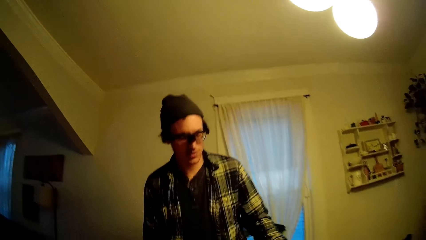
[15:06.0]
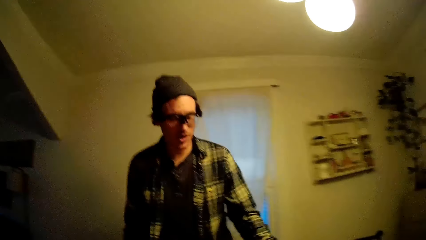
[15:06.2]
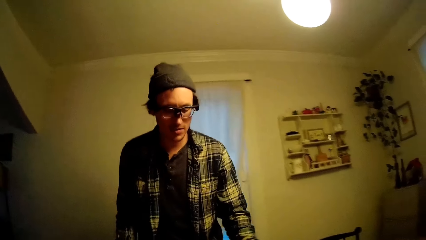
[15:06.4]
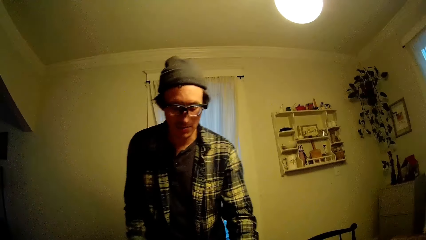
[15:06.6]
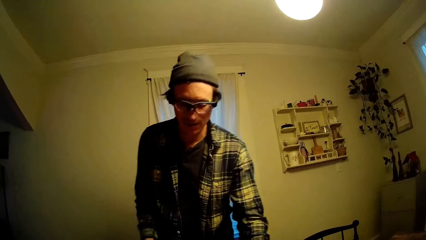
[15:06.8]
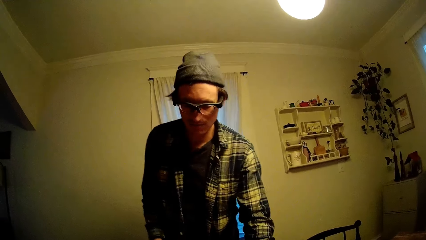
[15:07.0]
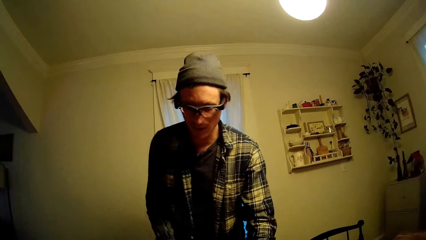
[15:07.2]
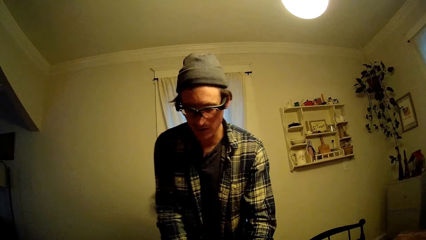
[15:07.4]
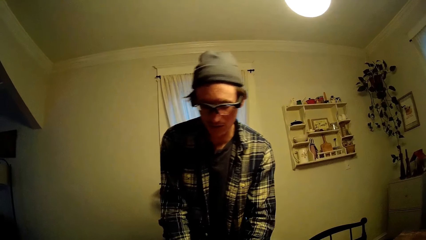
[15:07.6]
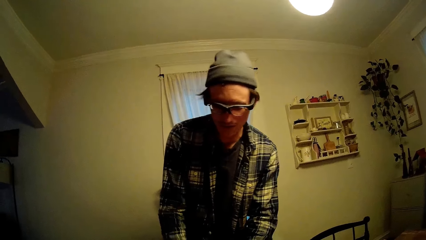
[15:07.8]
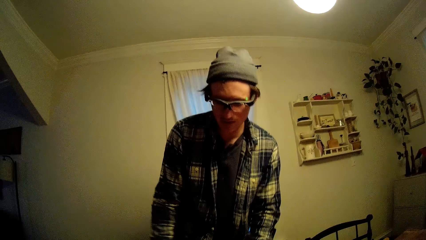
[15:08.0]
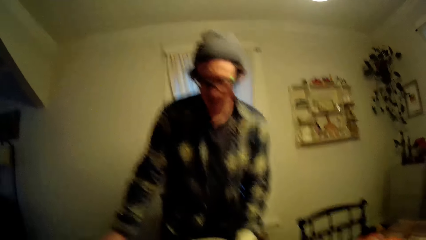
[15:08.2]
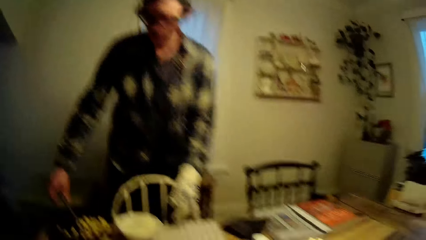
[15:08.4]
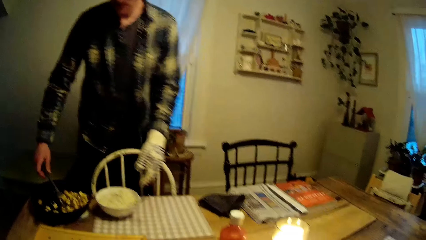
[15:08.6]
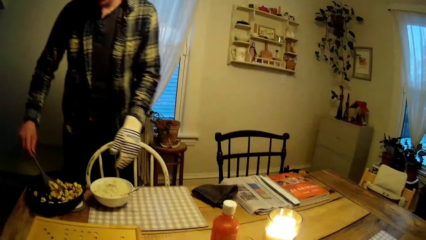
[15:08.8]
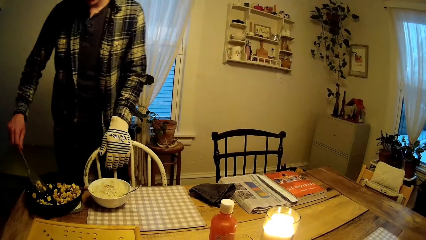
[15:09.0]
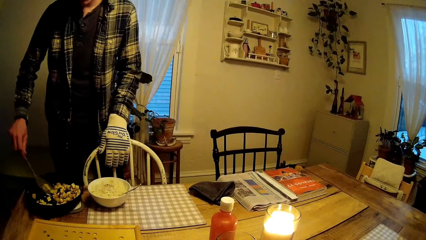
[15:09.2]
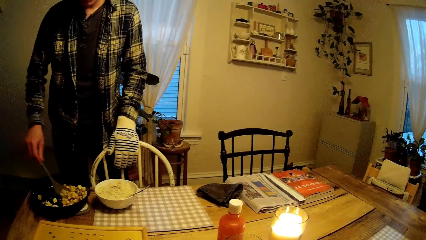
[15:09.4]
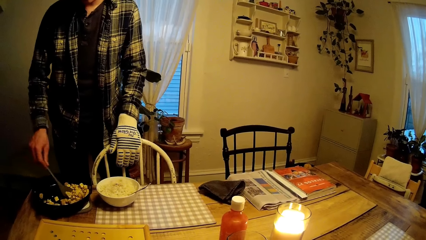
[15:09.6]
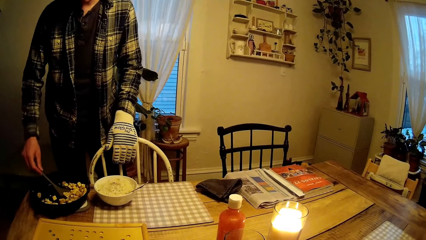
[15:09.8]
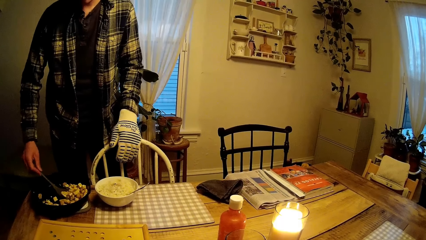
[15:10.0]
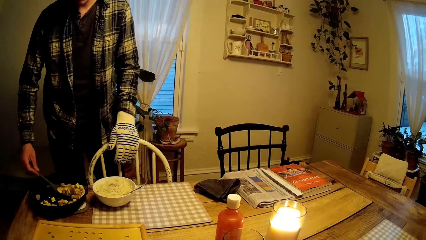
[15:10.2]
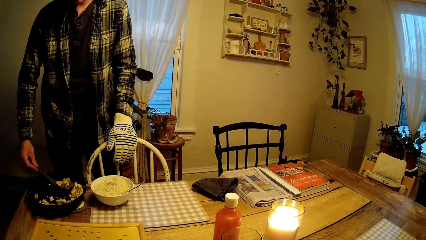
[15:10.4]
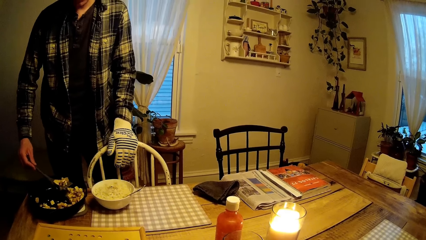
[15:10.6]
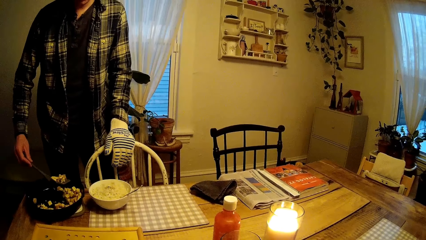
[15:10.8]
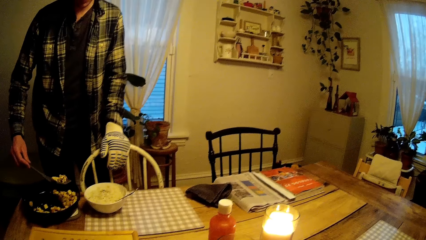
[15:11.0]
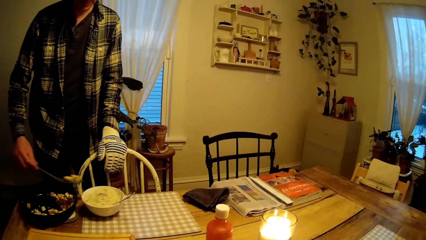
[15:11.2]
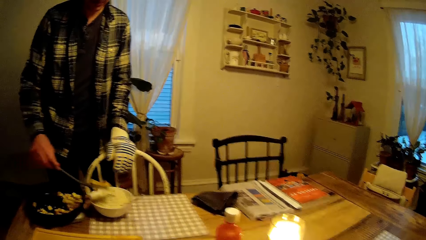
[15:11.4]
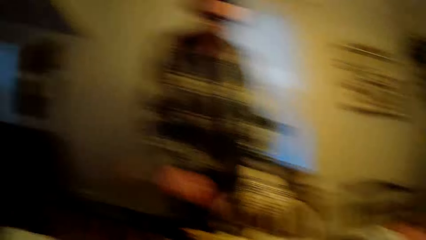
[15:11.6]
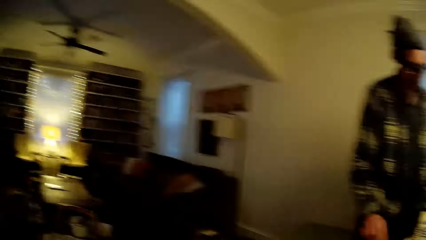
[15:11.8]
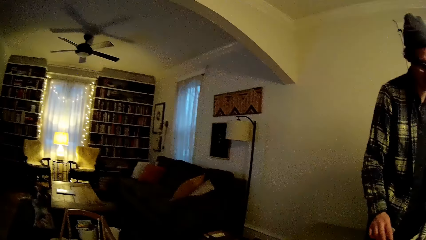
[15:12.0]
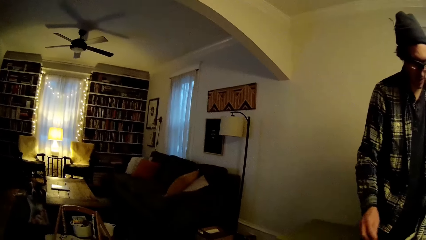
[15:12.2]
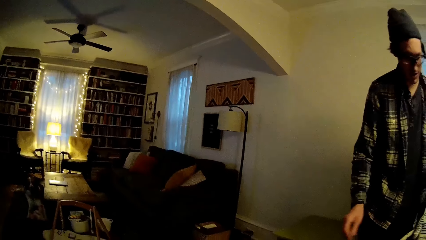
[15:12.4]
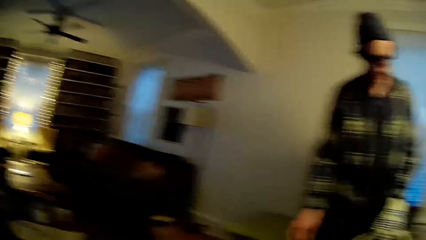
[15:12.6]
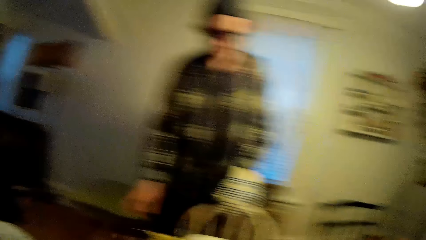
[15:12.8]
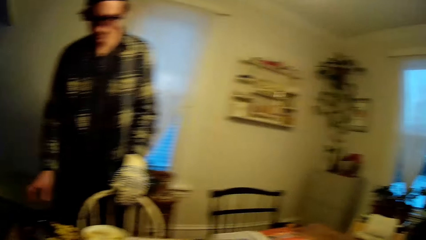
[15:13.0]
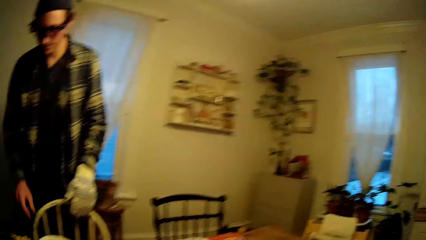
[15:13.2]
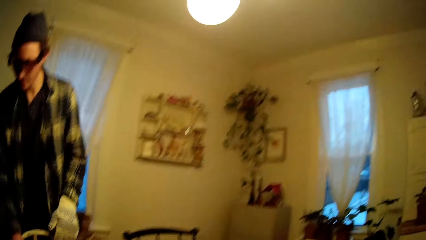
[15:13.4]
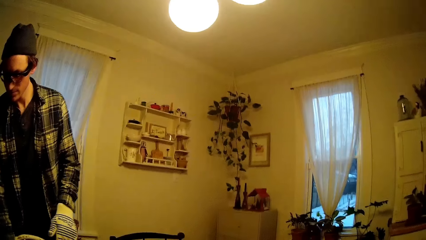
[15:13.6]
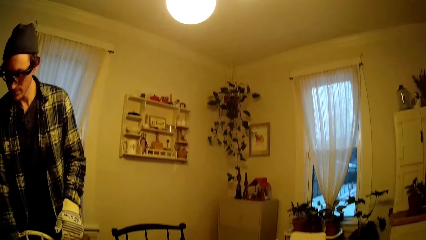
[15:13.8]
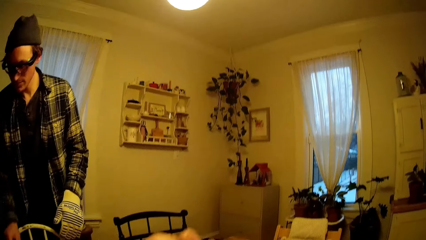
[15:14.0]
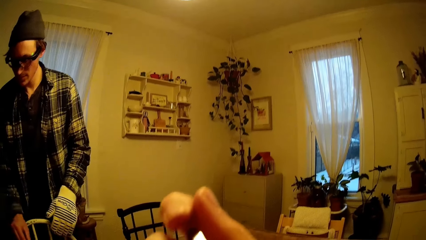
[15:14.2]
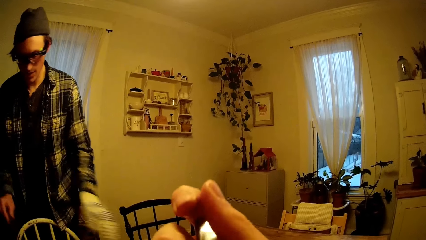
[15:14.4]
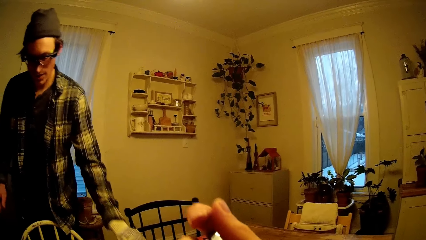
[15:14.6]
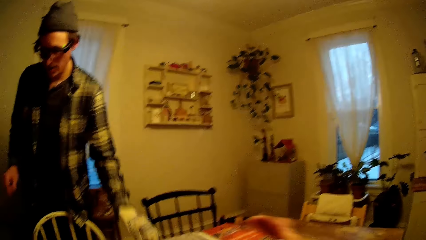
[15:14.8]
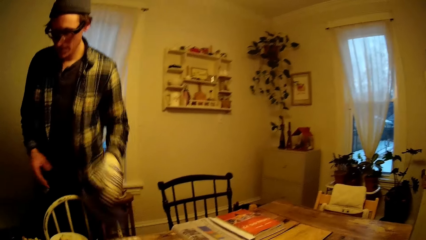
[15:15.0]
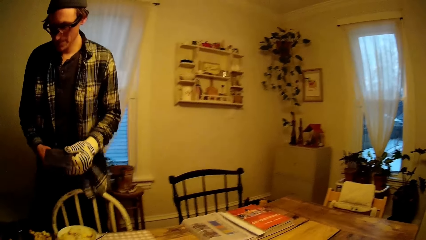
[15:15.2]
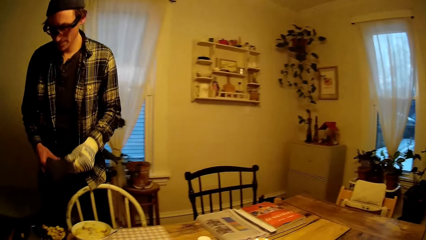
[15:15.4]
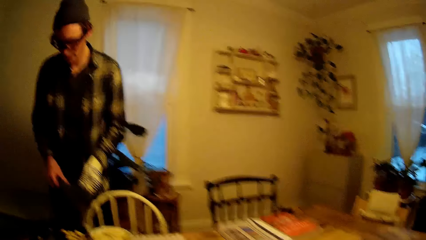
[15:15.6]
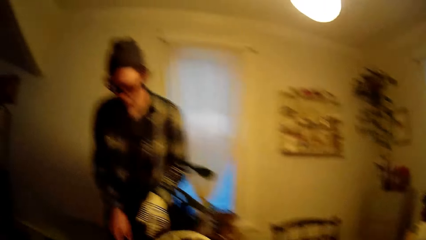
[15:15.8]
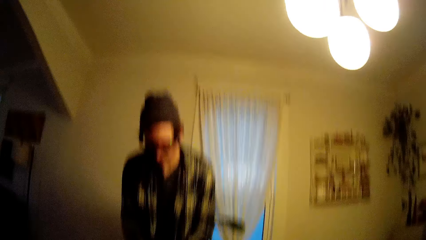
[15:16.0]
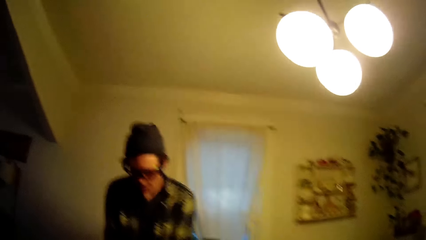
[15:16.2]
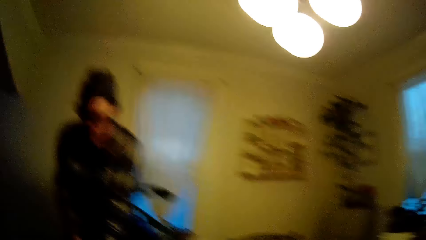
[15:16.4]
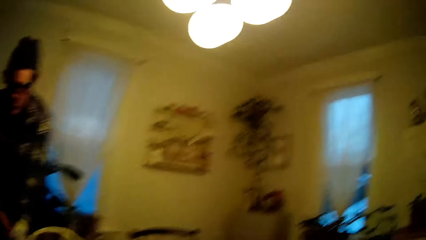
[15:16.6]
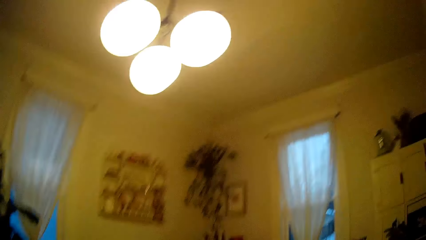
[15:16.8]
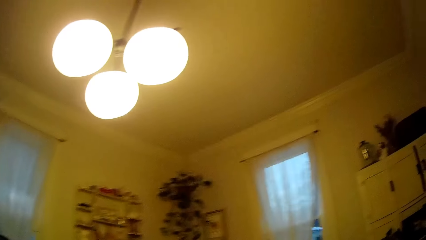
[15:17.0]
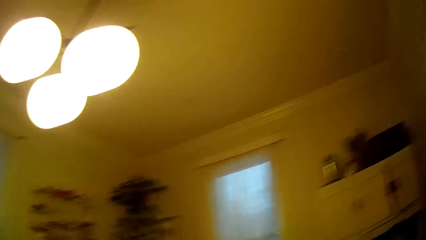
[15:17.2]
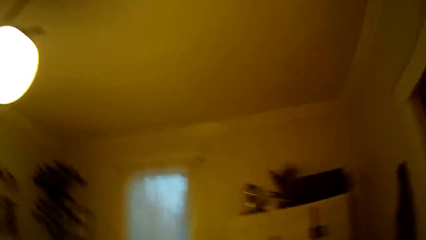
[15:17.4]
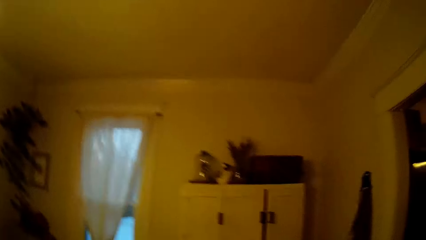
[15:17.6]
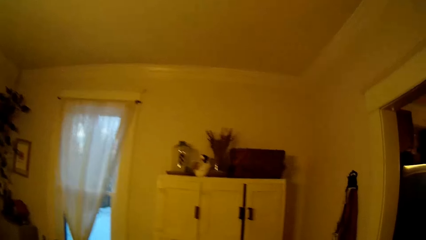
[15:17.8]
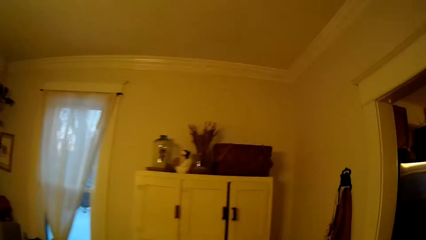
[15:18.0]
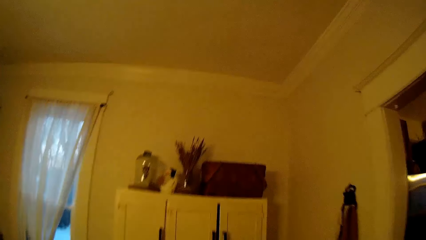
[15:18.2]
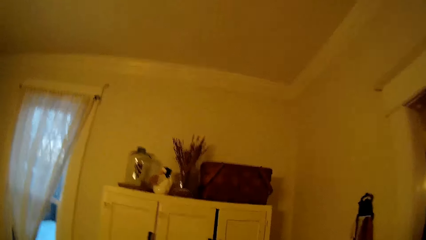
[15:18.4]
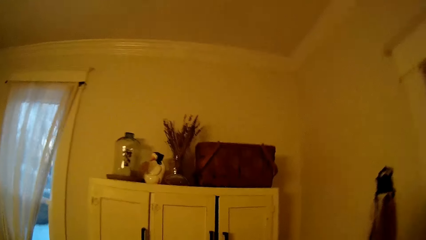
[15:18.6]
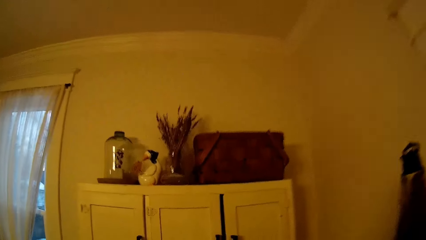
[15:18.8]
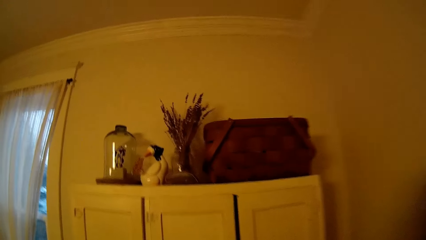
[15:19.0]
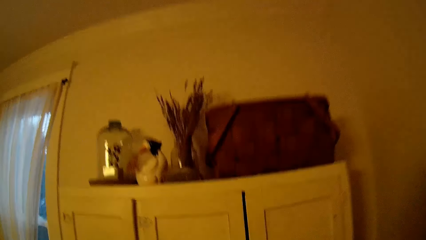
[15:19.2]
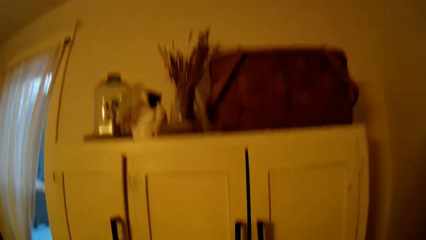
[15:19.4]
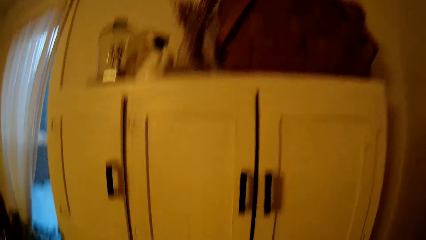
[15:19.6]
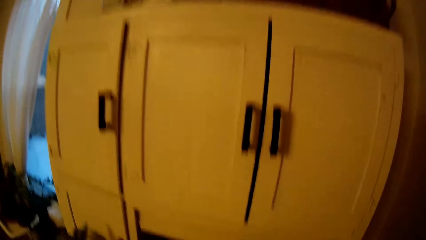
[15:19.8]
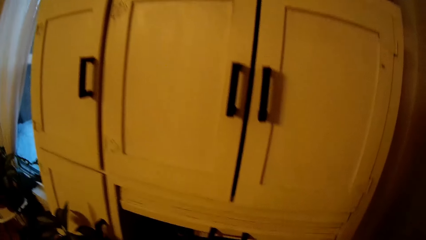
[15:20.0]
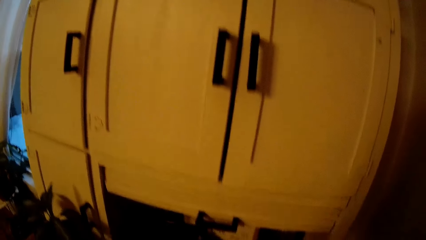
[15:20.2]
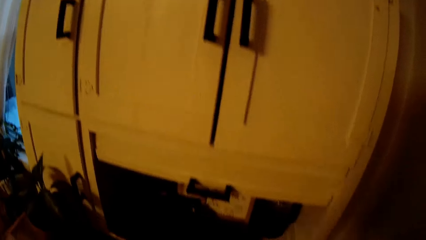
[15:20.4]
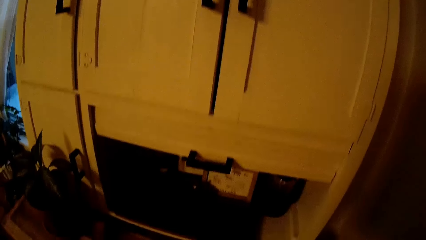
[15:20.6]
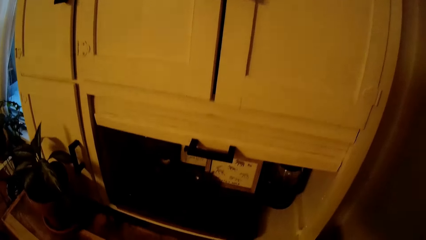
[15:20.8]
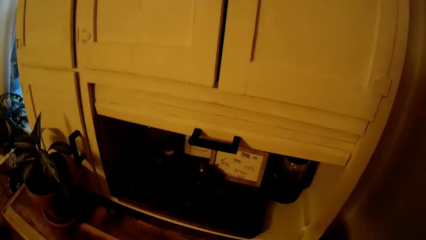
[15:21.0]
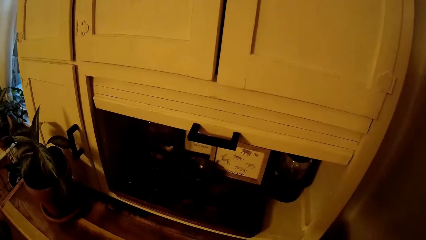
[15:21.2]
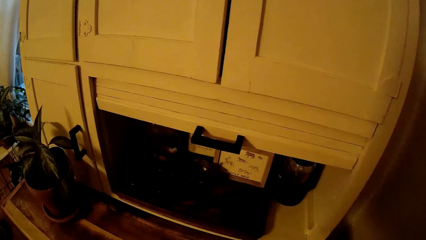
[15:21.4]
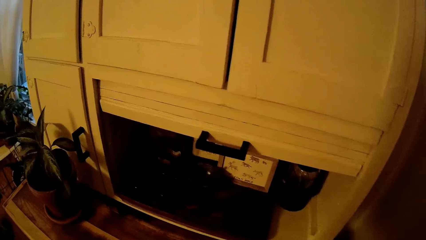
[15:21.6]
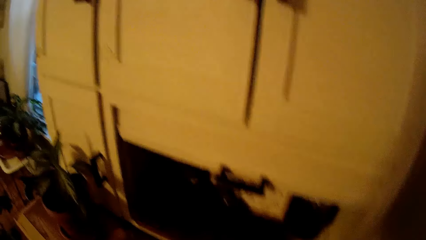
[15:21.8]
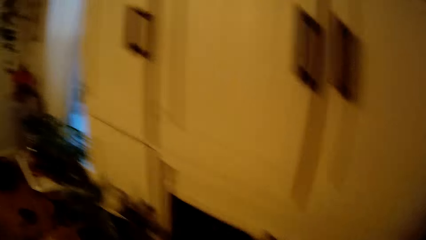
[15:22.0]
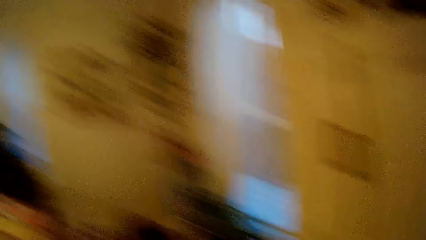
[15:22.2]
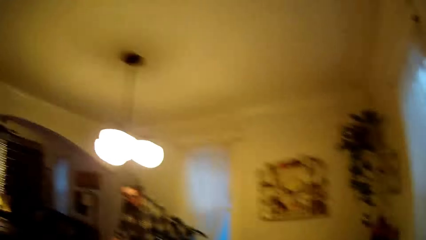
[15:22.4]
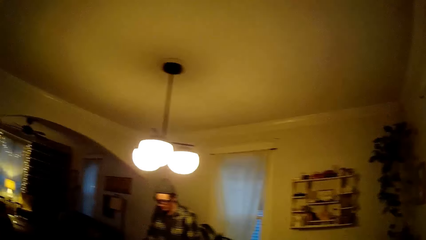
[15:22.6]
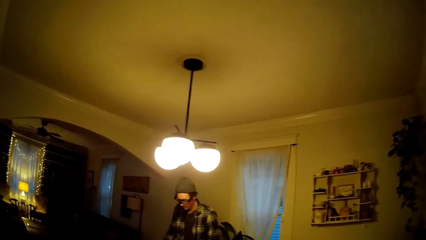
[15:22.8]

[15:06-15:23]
A man scoops fried egg from the frypan with the stir spoon in his right hand. The man puts food in a bowl. The man picks up a foam from the dining table with his gloved left hand and holds the foam in his hands. The camera wearer walks towards a cupboard in the dining room. The man puts food in the bowl.
